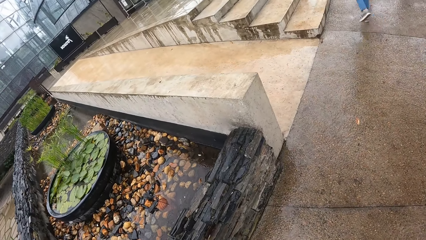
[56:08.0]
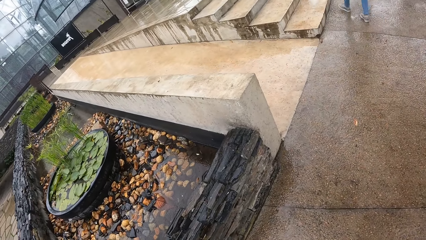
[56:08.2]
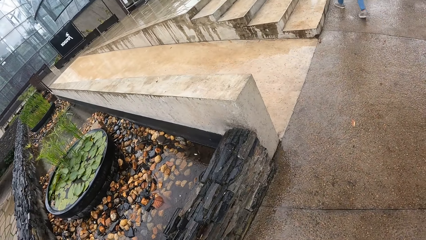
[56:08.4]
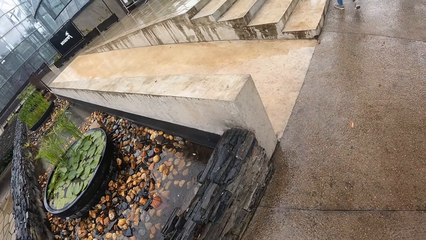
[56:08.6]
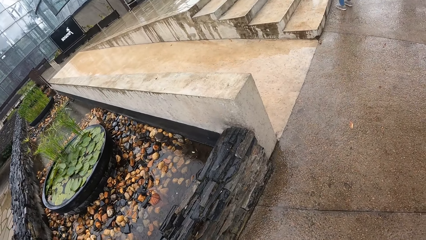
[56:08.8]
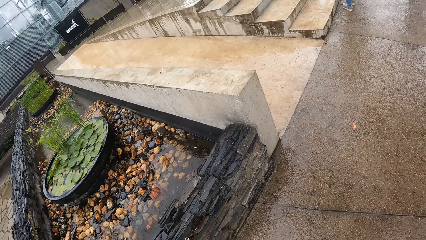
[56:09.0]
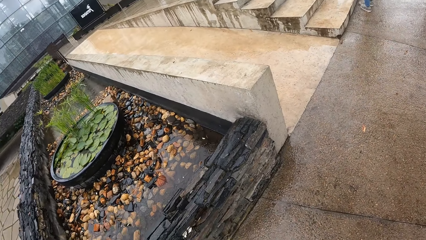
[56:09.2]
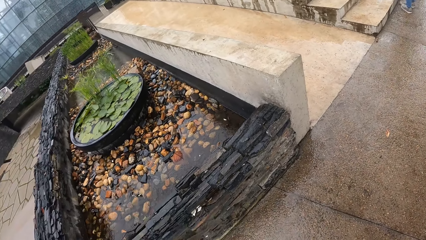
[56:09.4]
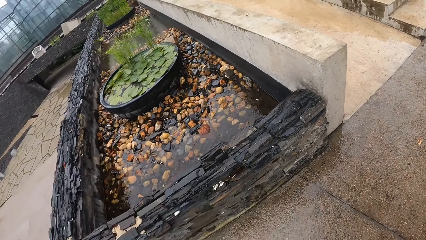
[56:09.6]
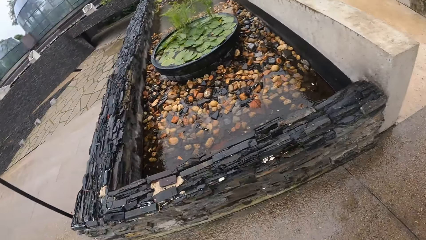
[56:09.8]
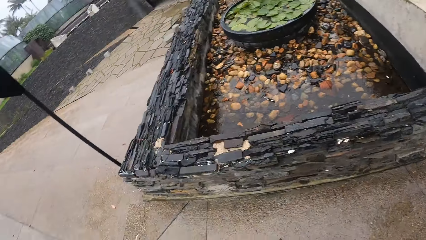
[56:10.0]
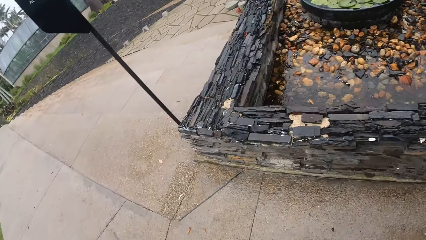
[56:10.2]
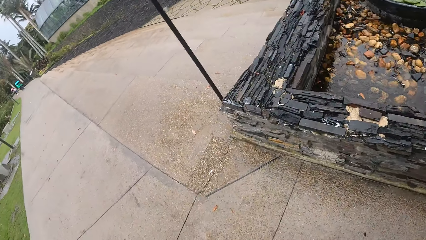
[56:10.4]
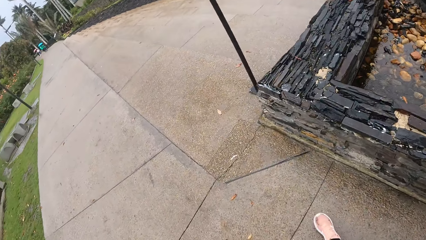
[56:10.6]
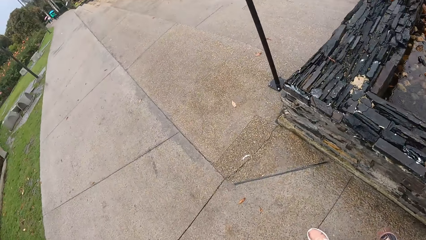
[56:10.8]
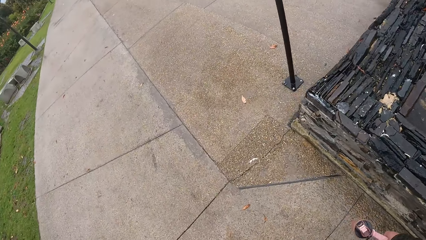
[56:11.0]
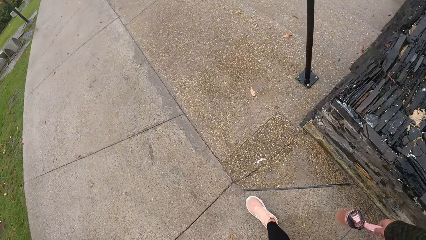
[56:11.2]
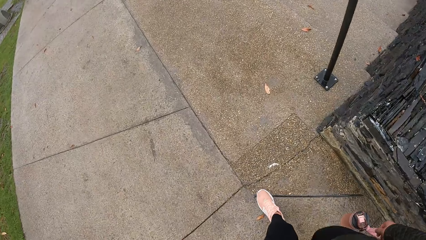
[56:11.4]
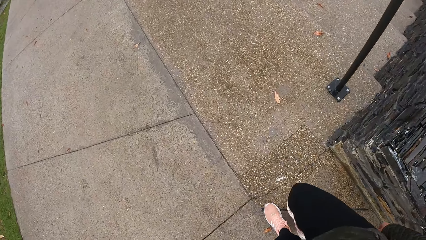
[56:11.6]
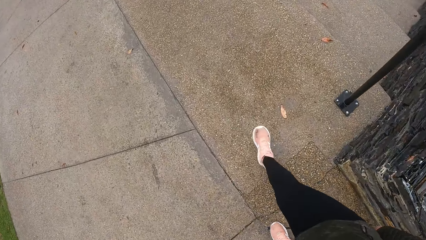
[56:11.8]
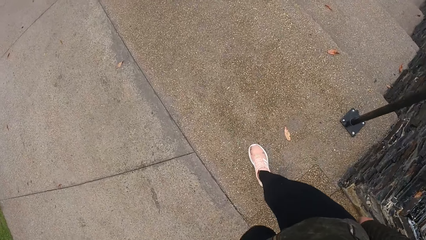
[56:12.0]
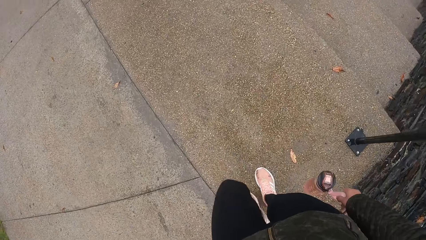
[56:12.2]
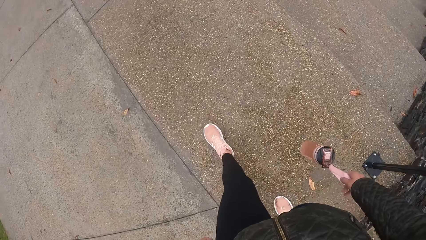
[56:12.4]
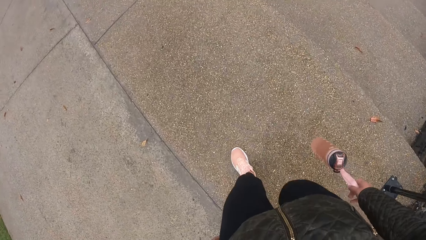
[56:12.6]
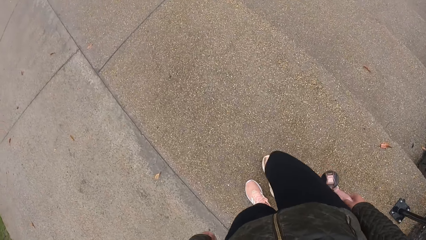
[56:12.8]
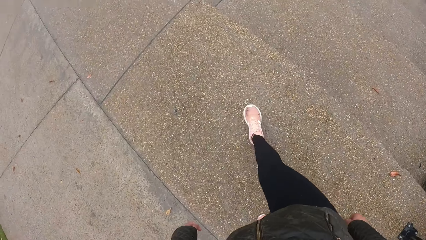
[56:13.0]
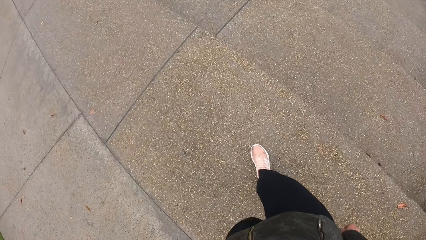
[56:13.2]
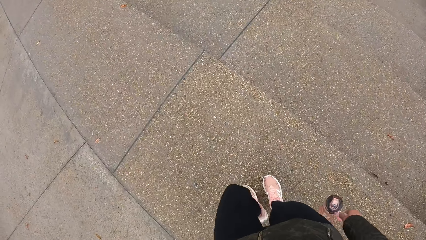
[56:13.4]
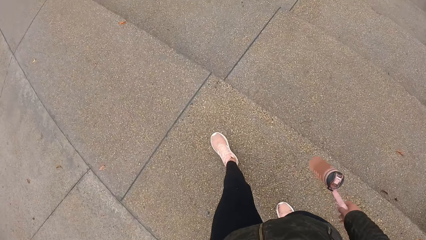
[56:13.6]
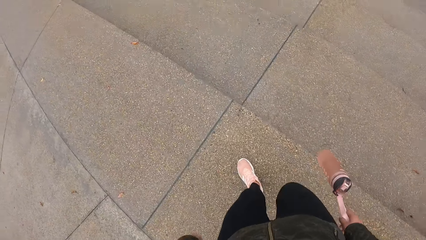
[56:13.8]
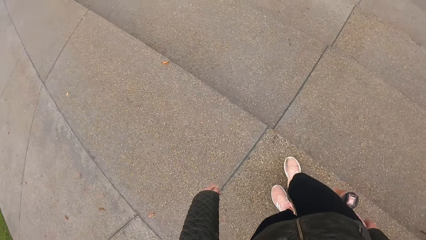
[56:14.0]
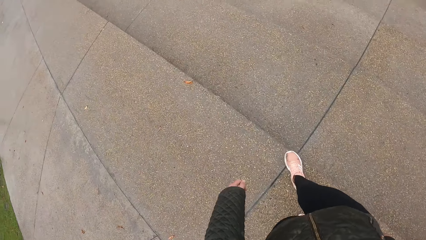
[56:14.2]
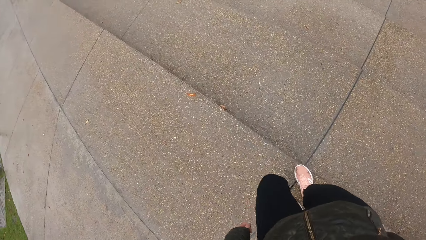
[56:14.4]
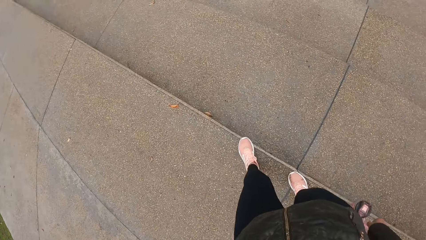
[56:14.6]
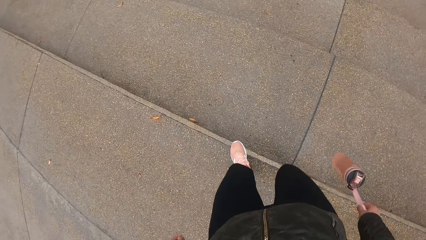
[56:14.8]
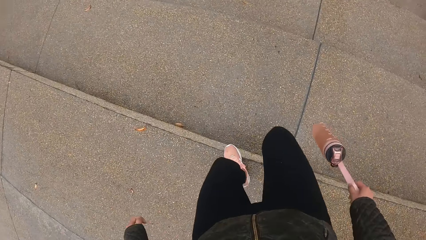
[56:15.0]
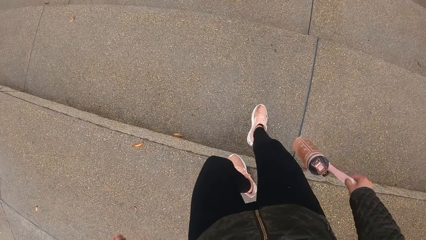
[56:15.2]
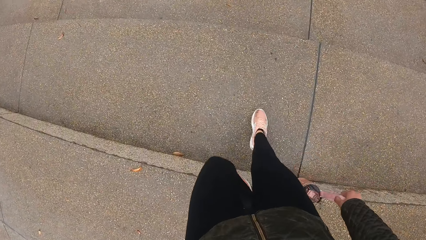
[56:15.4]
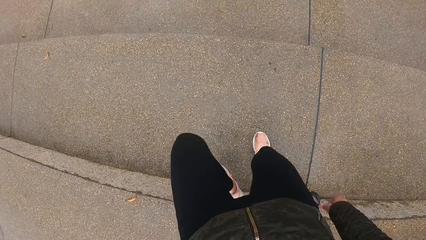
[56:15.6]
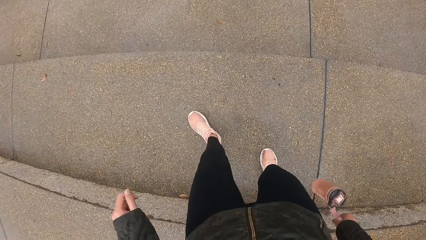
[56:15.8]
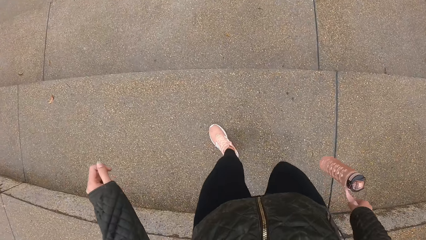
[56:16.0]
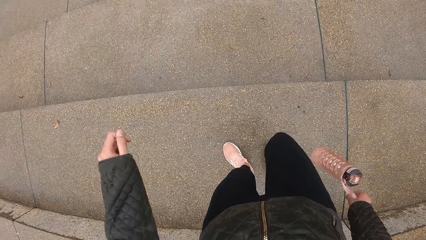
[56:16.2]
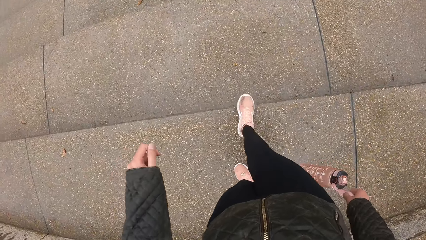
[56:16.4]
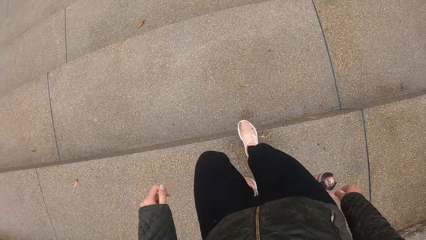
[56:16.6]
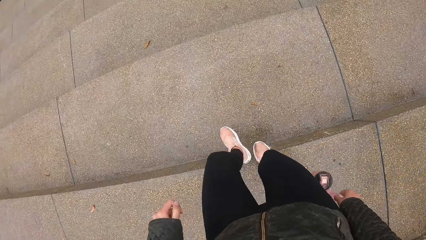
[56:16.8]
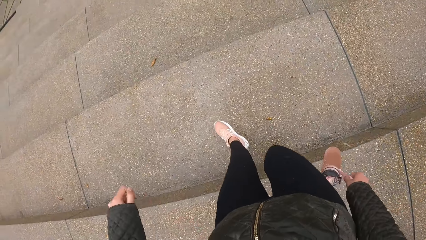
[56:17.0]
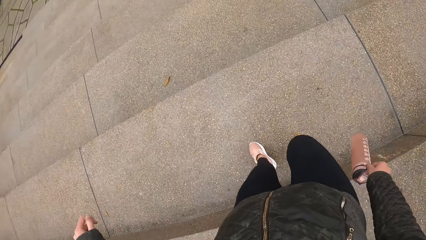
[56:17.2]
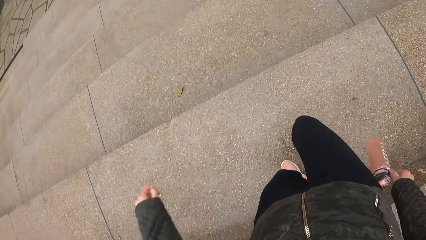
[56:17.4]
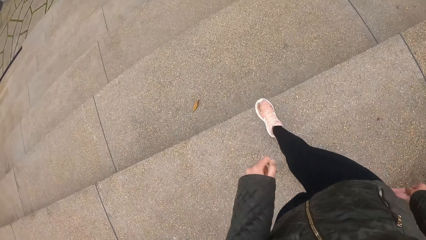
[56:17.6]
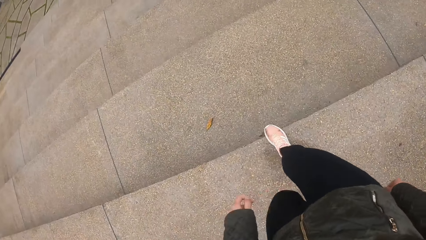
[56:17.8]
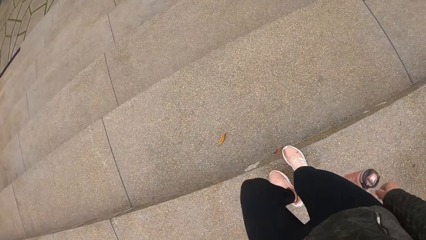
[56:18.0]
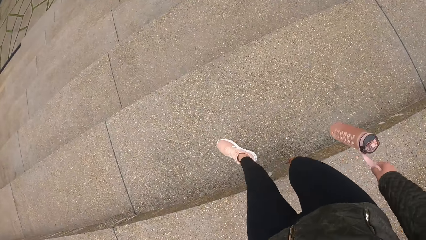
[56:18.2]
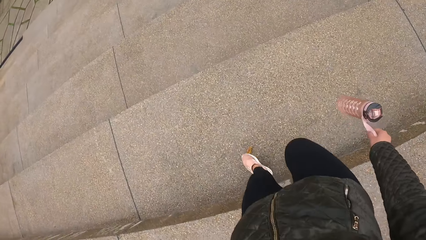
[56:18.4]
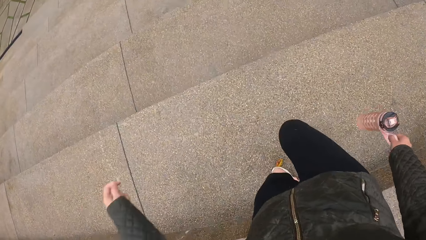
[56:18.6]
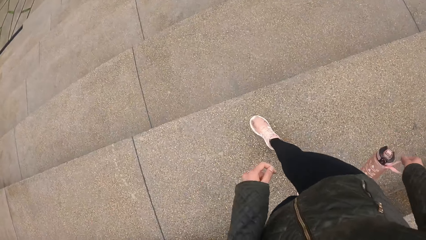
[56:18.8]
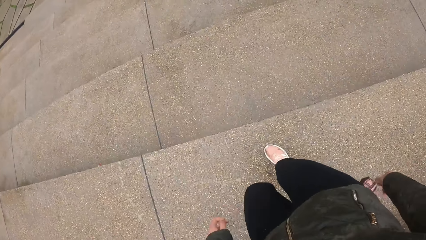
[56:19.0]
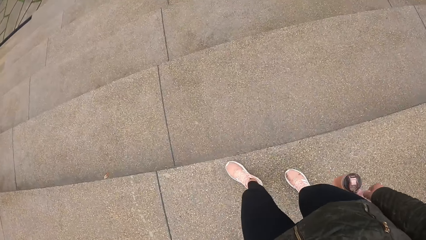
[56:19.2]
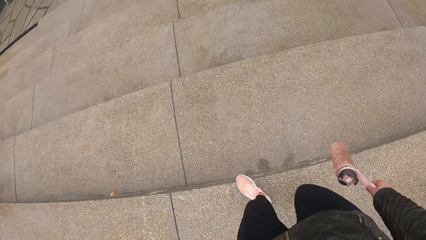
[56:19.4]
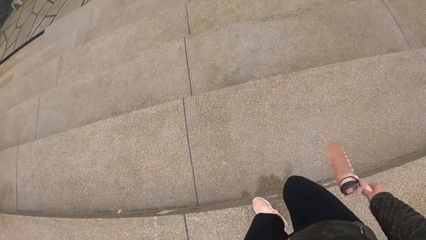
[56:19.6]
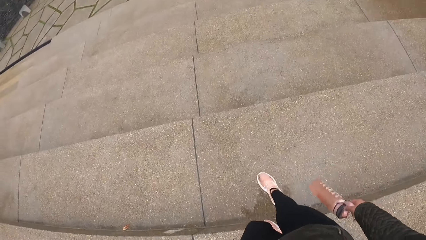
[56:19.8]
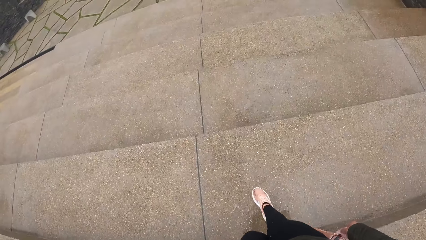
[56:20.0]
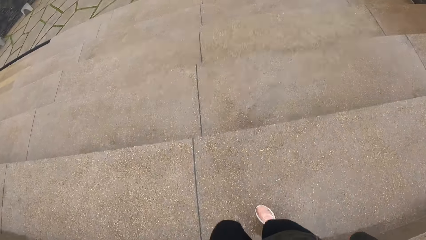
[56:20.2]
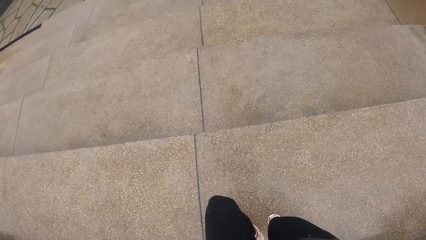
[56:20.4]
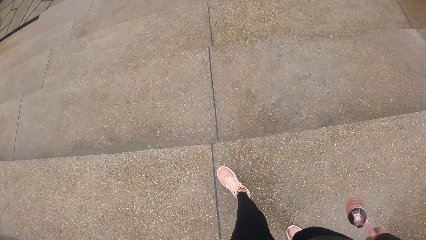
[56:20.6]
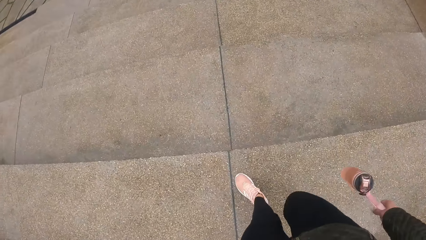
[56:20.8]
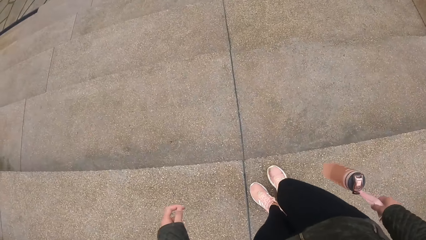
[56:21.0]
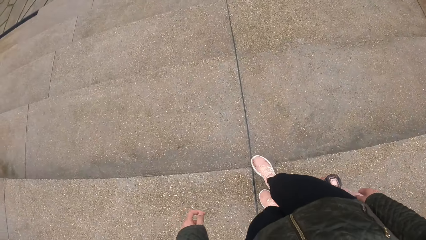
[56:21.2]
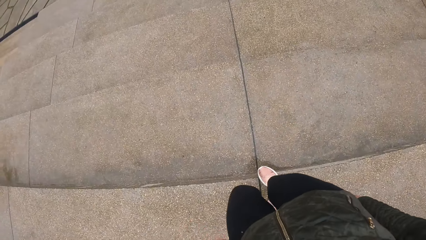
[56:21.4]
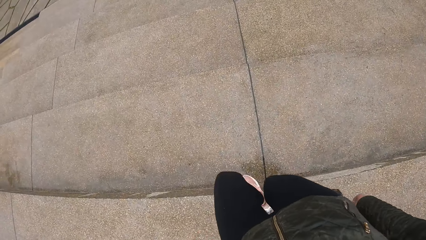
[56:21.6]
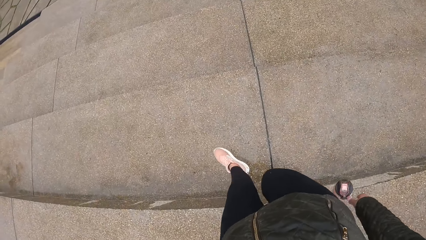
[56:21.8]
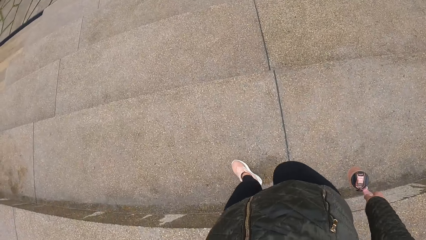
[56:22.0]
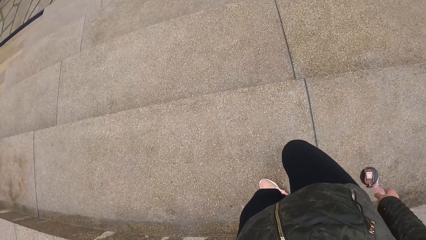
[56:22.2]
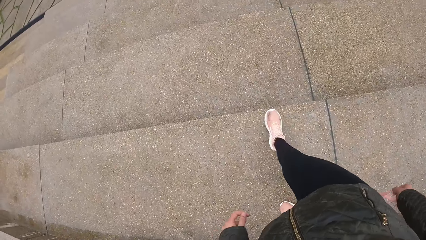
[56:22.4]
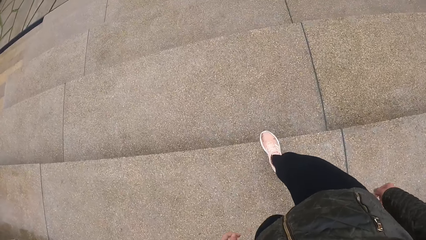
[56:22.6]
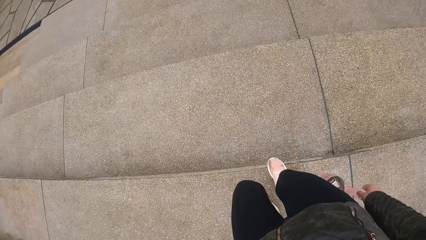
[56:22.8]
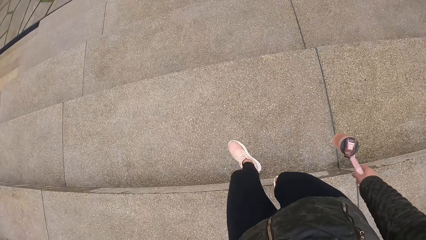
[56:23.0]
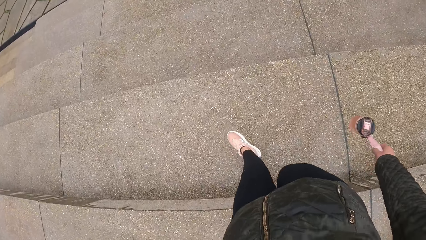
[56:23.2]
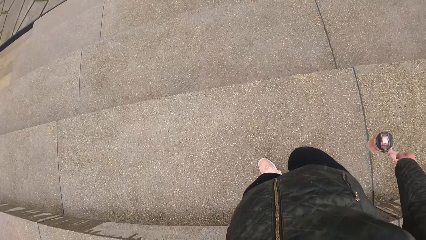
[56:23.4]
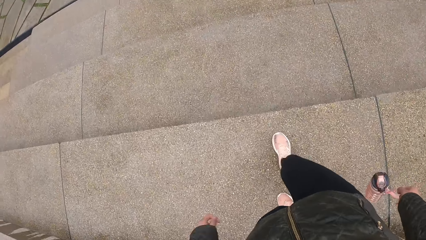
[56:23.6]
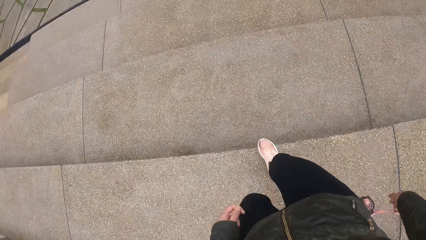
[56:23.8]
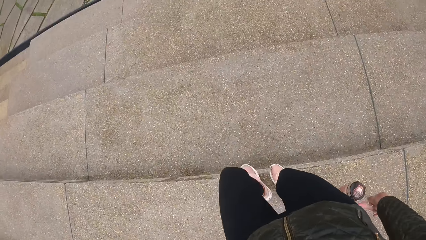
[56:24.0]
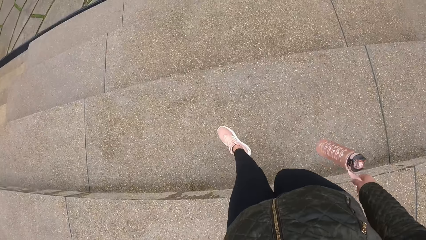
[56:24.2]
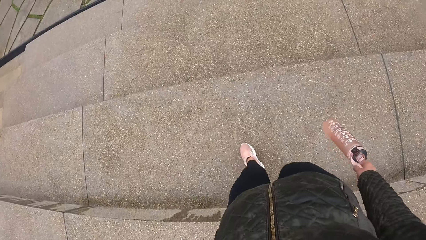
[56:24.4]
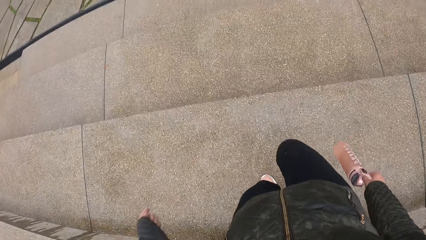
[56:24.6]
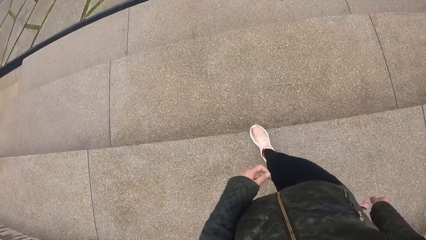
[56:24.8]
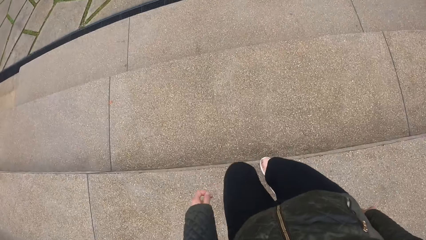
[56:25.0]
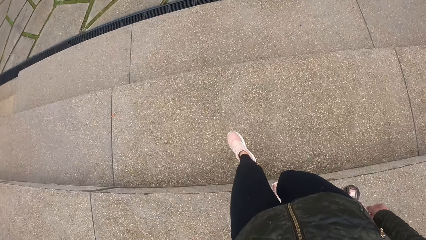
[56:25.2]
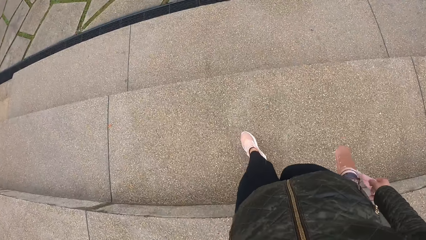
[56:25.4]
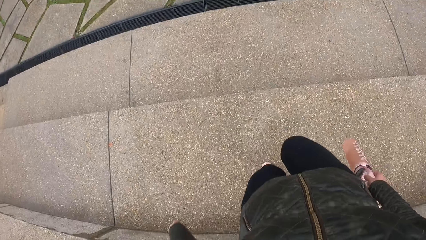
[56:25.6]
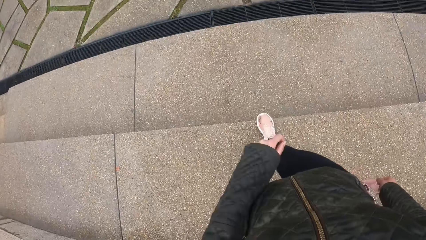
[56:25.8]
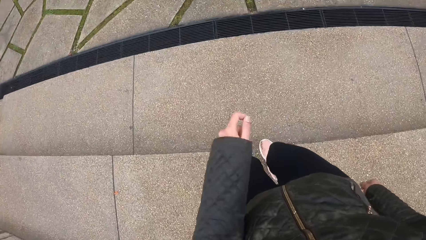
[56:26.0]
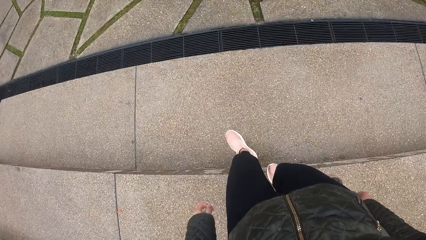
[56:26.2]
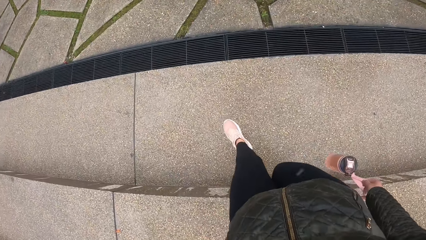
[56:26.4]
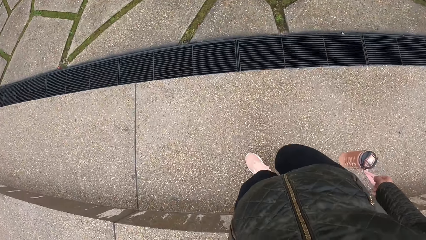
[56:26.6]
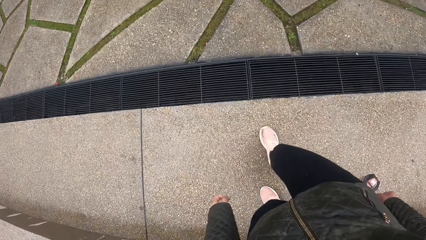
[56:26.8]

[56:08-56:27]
The camera wearer does something. They look around. A woman moves around. The camera wearer walks down the stairs with the group of people. The woman moves down the stairs.
